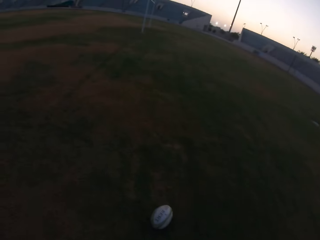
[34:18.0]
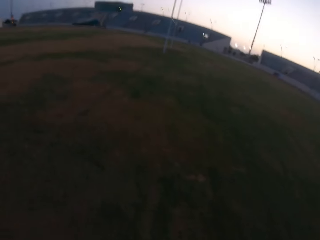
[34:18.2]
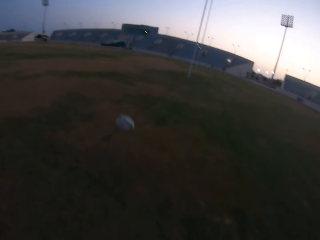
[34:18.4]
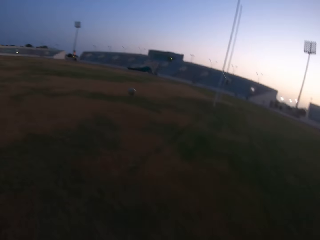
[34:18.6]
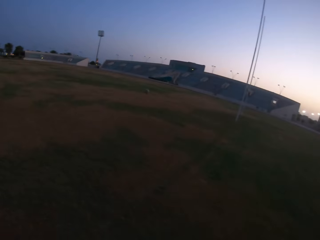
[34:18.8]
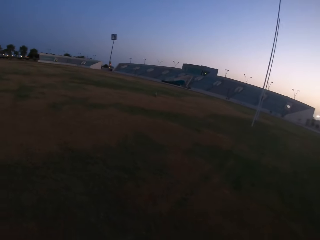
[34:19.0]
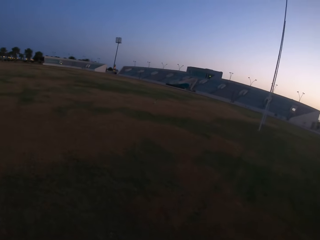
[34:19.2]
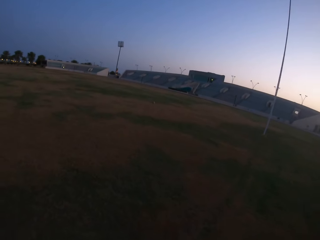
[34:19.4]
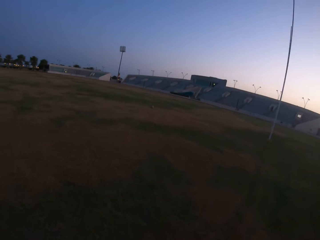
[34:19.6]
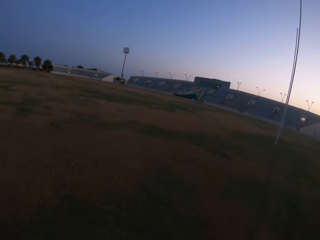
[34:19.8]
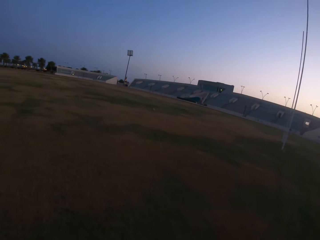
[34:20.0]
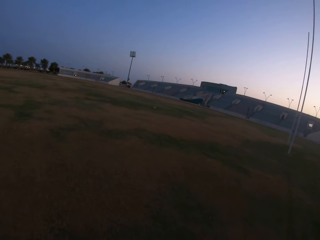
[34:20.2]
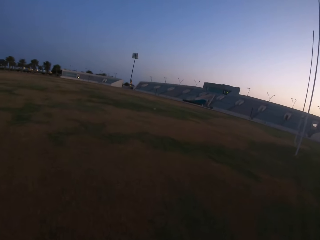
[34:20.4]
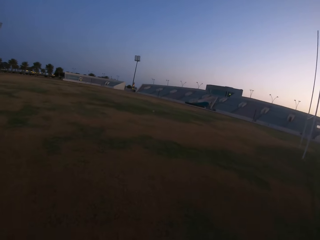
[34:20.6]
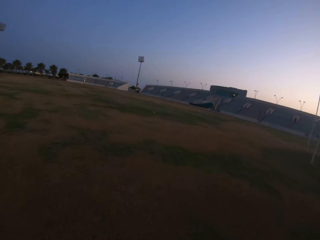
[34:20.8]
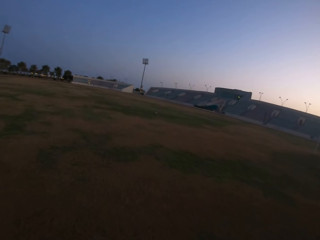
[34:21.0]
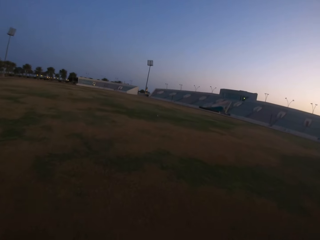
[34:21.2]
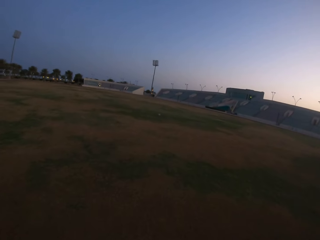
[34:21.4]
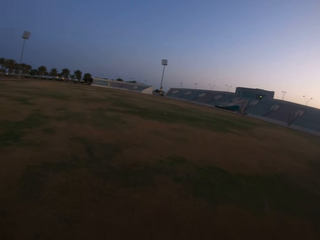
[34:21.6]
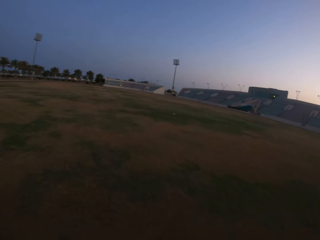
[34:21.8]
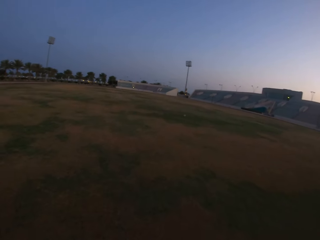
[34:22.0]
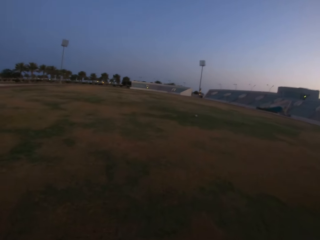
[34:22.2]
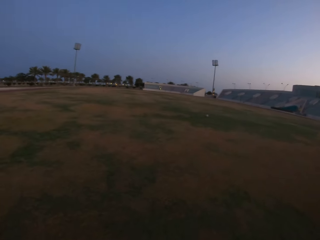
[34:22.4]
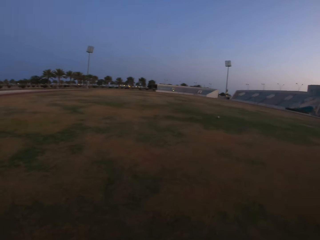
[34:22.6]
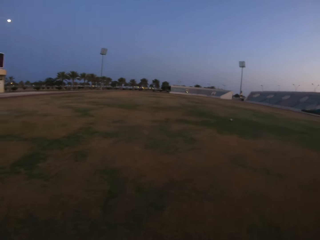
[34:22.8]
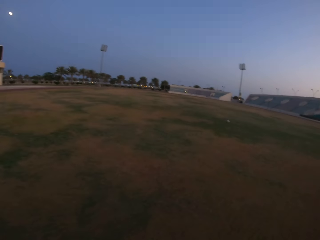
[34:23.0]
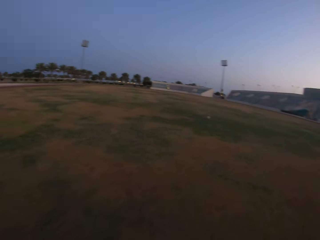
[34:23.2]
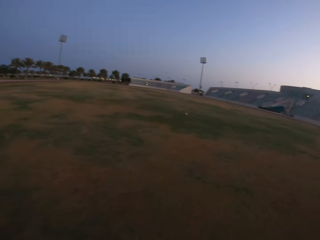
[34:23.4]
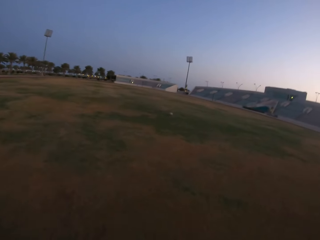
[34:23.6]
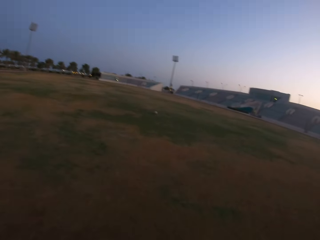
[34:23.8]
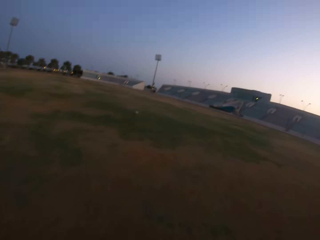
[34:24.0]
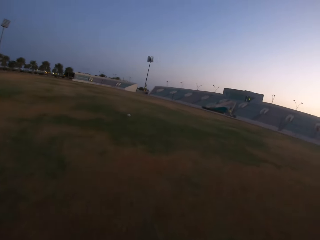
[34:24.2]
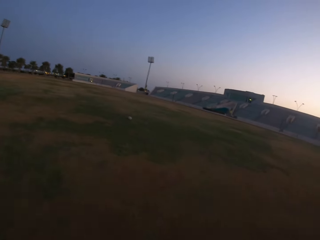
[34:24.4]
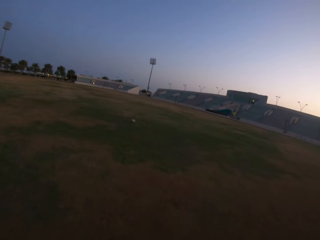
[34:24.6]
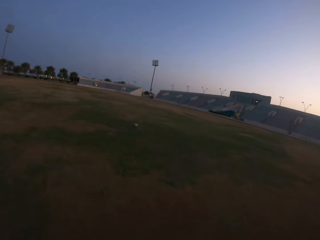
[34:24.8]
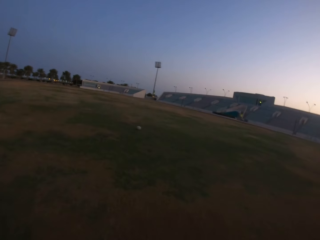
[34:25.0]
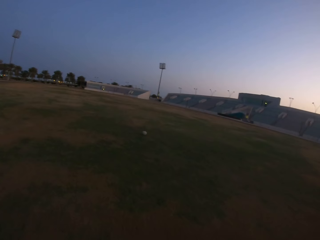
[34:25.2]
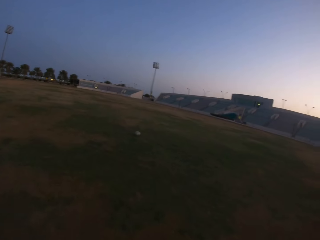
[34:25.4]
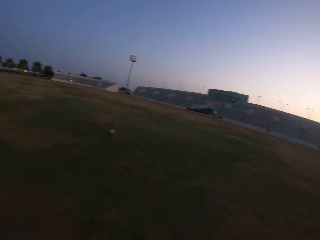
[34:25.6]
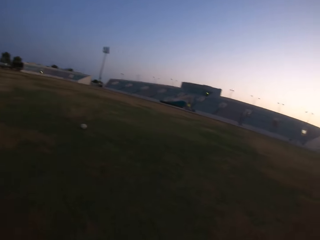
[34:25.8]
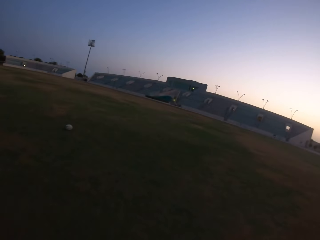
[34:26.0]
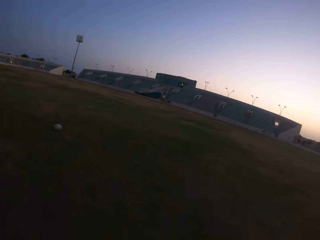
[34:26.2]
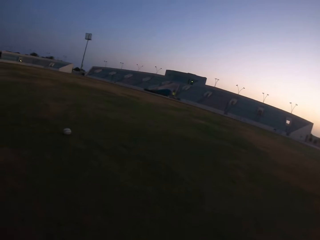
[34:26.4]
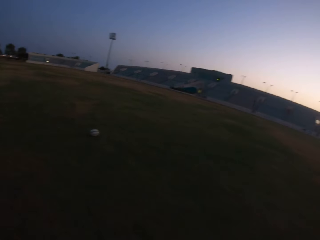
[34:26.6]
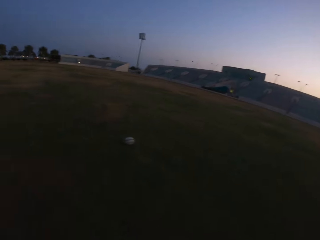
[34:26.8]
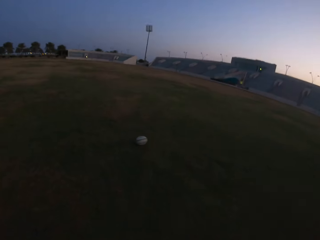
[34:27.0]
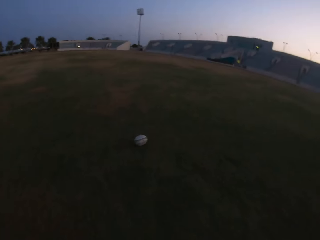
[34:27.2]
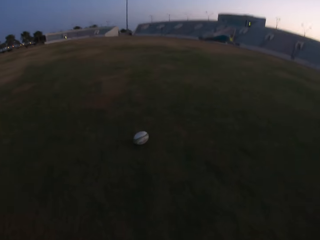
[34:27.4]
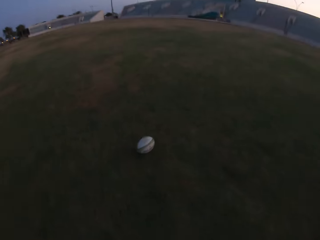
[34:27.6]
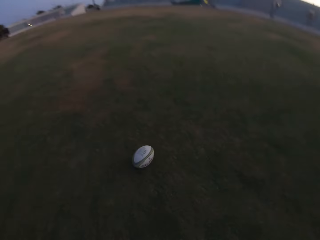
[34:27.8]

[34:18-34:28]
The camera wearer kicks the ball in the field. They walk towards the ball in the field.

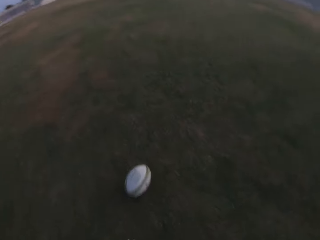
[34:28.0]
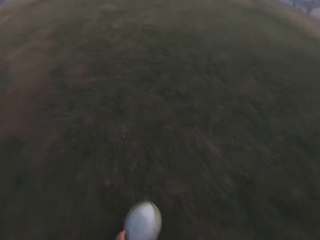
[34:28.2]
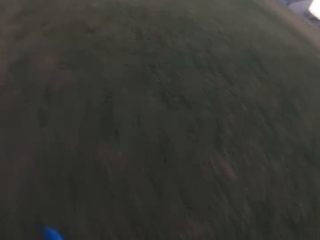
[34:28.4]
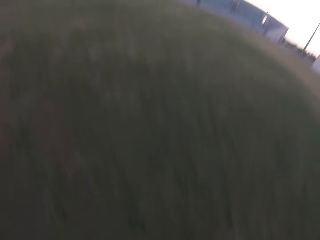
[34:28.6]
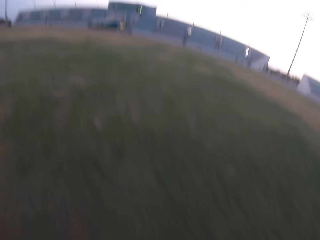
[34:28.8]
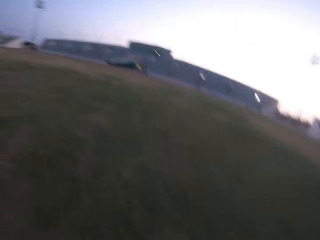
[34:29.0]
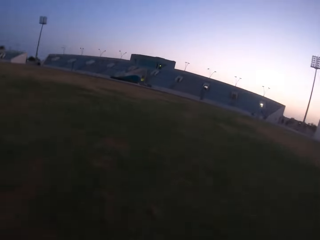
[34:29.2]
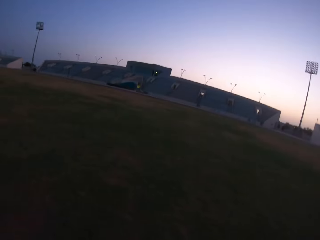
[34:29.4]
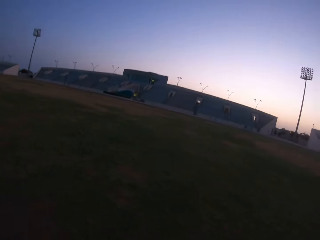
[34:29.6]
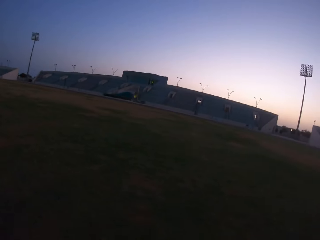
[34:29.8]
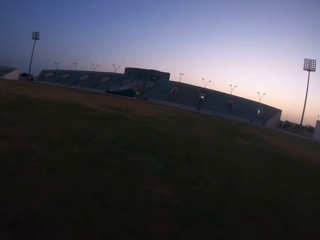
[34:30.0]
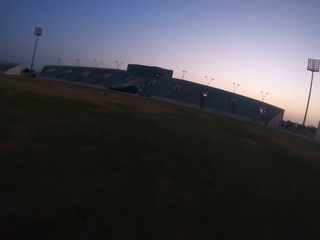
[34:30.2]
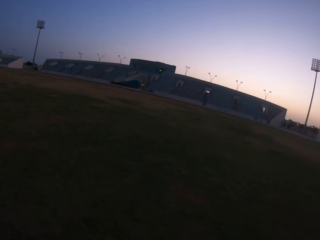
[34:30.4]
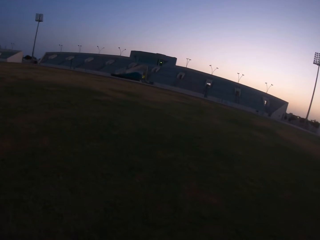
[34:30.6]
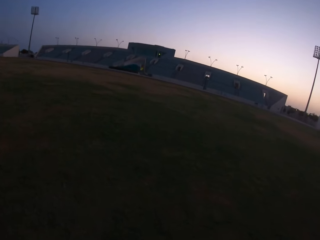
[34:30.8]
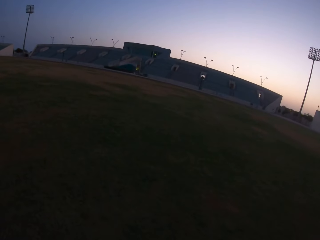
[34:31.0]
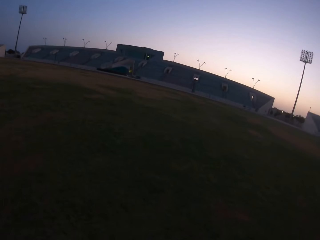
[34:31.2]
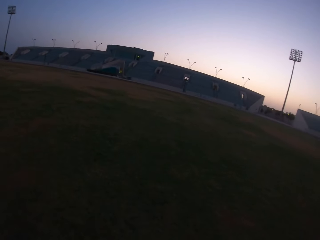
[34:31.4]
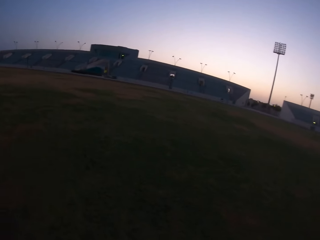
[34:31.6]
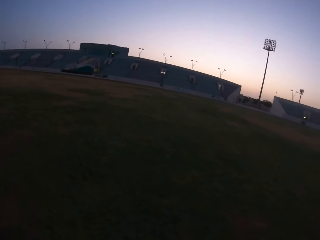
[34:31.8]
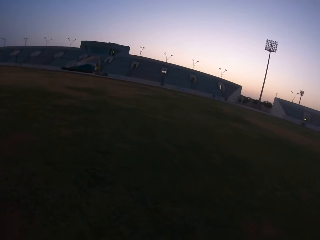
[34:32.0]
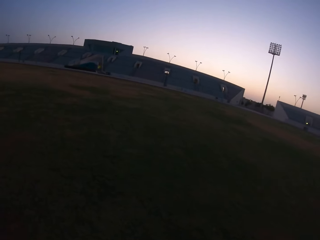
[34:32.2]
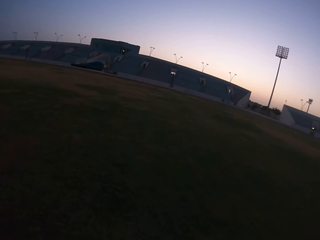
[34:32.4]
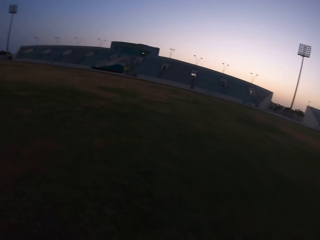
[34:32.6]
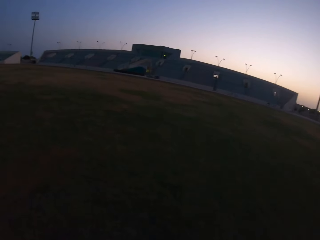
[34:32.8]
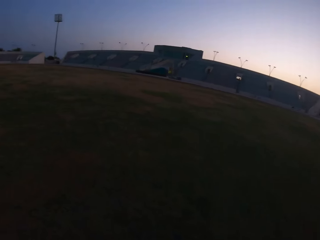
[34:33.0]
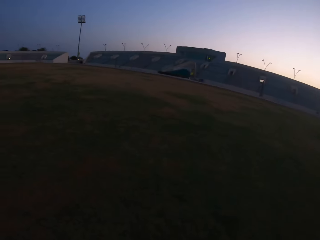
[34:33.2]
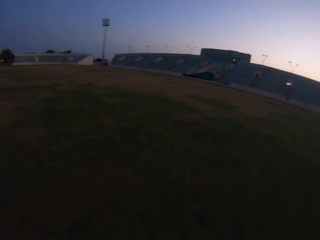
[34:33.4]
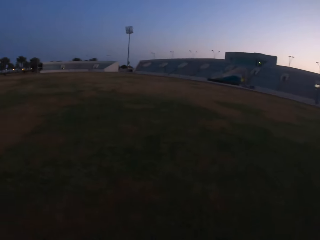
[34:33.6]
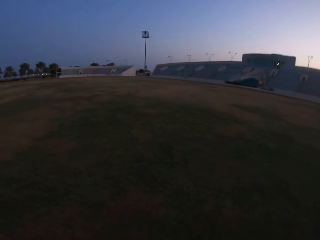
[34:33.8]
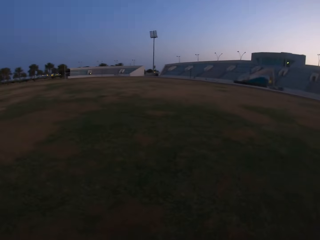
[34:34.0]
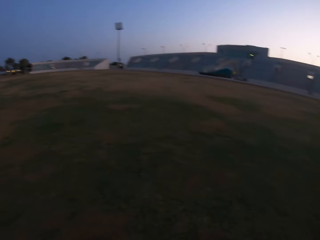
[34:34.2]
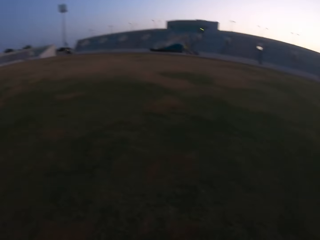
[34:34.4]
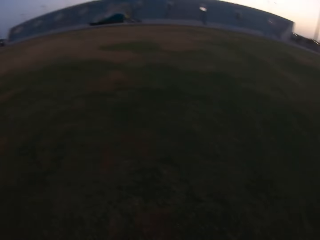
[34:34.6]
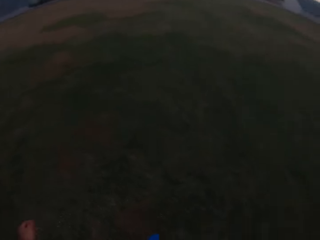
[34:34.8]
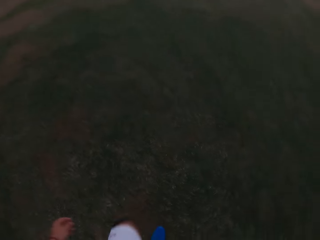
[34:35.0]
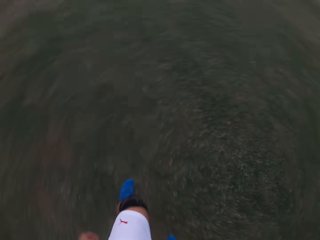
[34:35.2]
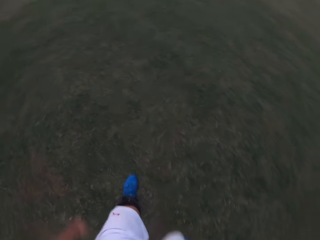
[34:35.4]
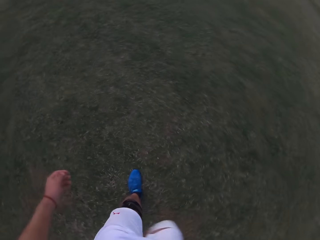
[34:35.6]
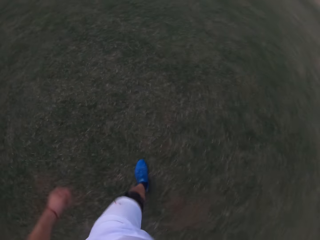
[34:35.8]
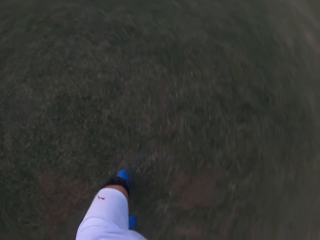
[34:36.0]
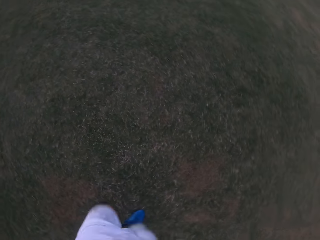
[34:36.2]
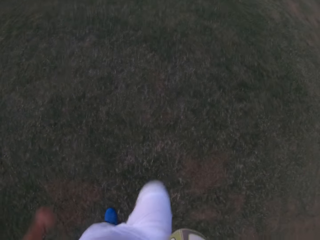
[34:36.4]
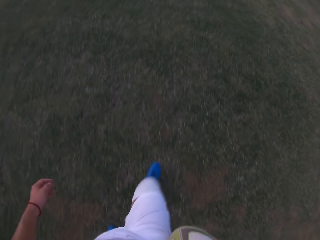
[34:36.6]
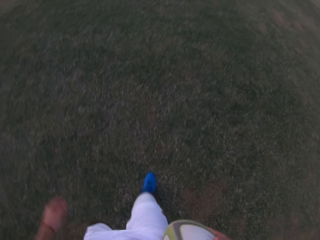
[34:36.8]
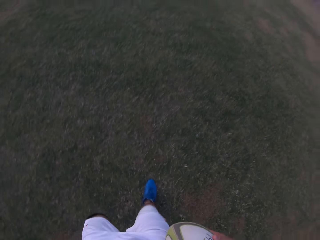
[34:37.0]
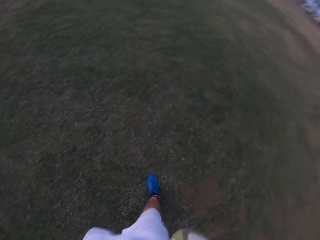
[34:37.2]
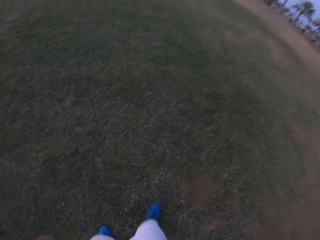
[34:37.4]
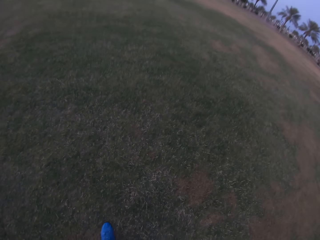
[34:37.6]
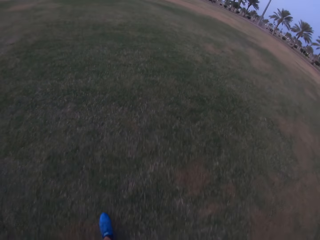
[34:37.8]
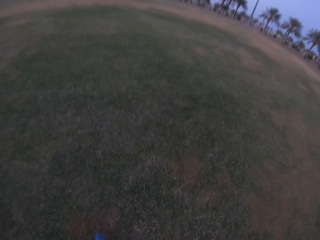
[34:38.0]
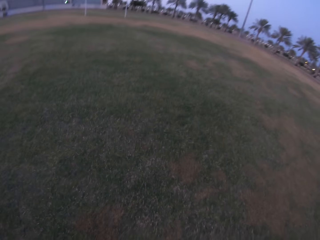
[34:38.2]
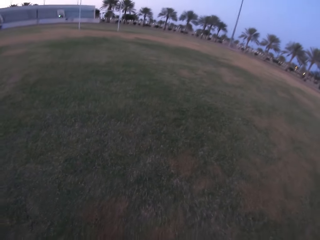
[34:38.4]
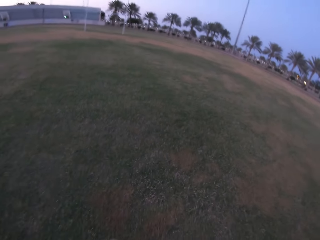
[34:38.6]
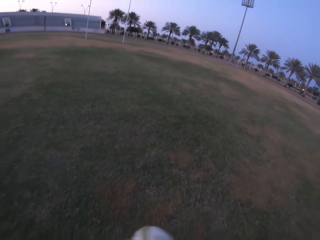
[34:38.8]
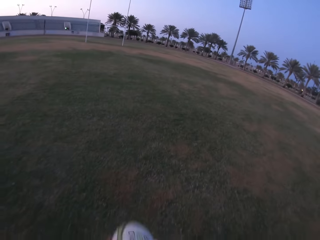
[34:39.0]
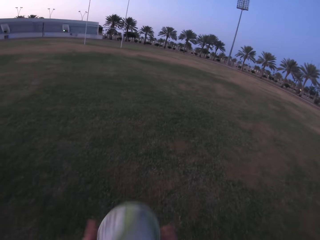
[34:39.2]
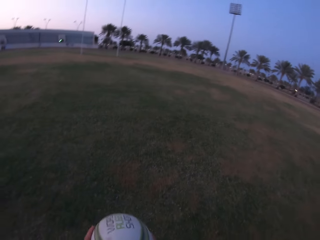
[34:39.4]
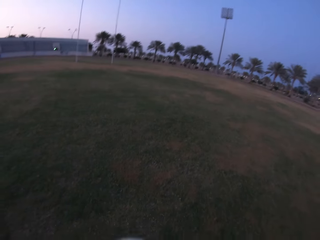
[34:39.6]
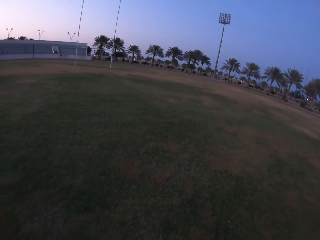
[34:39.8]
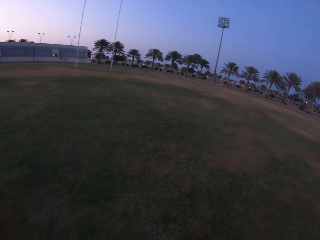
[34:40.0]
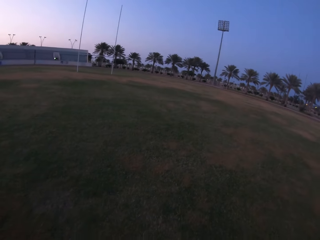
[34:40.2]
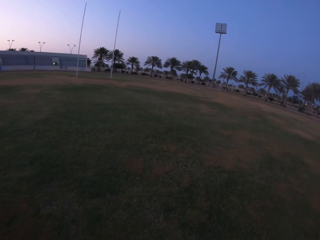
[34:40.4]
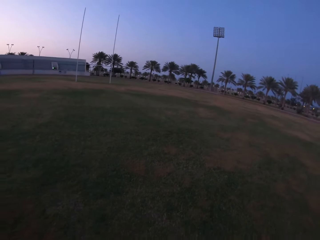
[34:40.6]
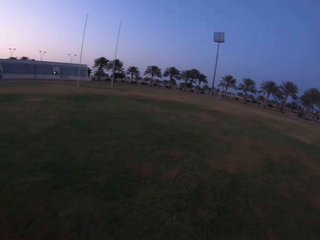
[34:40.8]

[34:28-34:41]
The camera wearer picks up the ball from the ground. They walk in the field. They step forward with the right leg and step back and forth.
